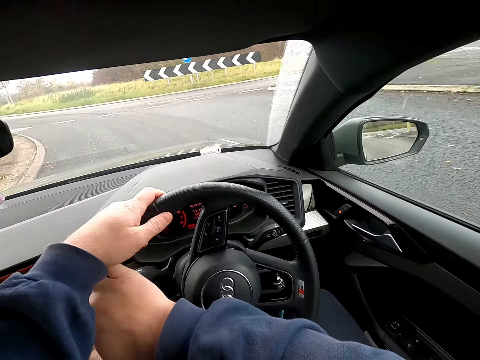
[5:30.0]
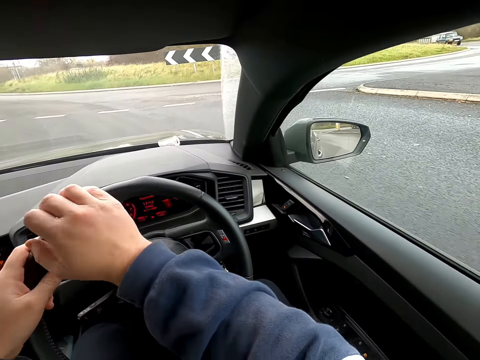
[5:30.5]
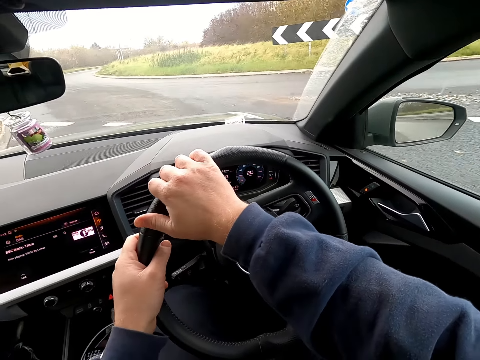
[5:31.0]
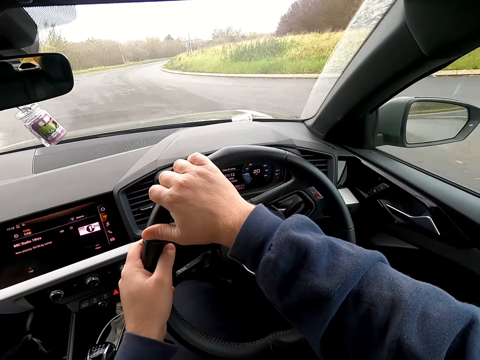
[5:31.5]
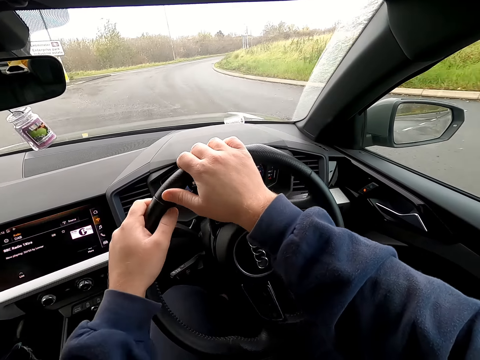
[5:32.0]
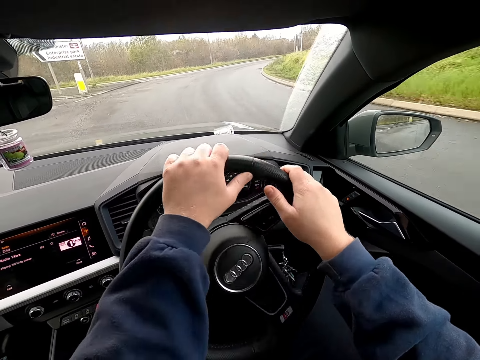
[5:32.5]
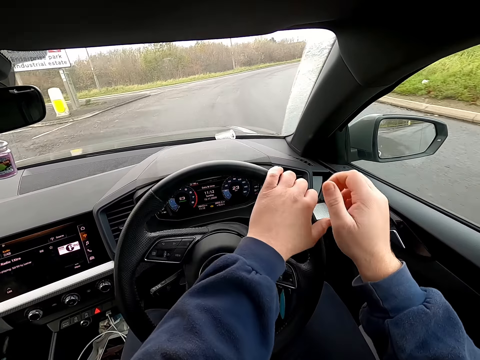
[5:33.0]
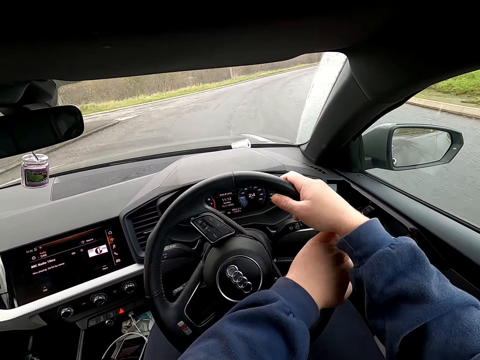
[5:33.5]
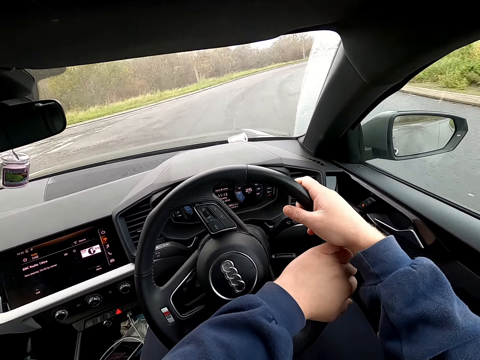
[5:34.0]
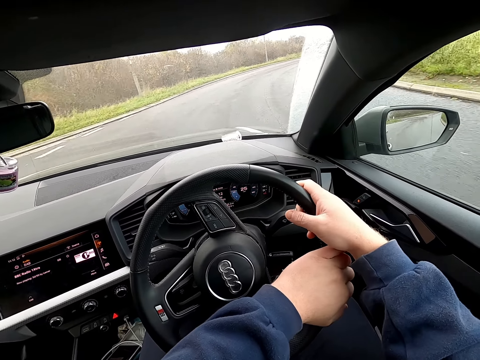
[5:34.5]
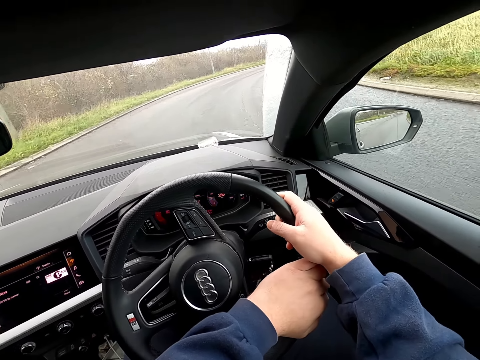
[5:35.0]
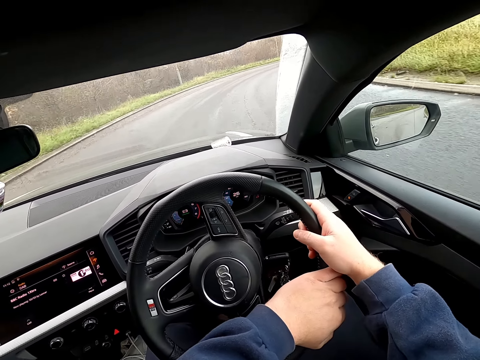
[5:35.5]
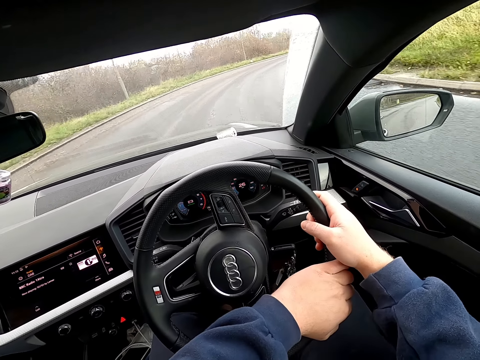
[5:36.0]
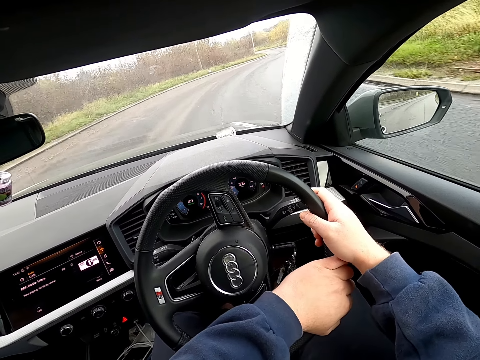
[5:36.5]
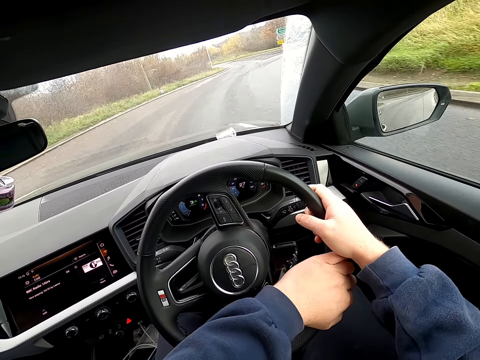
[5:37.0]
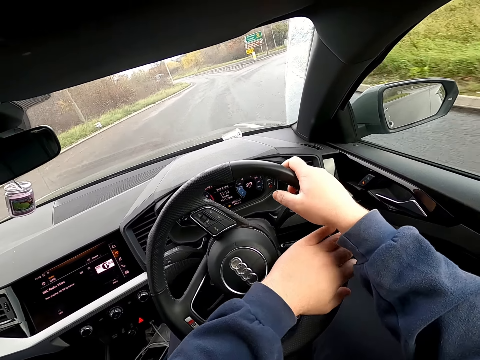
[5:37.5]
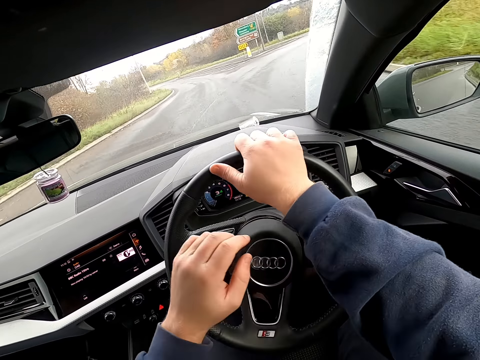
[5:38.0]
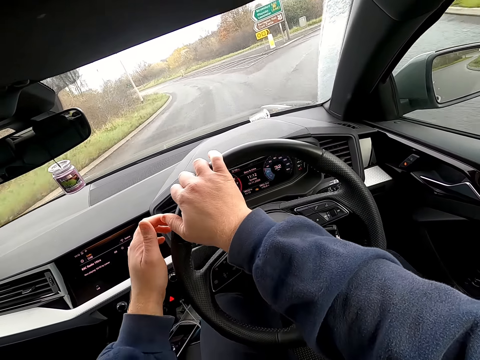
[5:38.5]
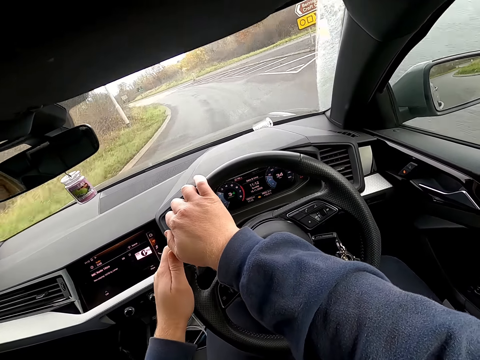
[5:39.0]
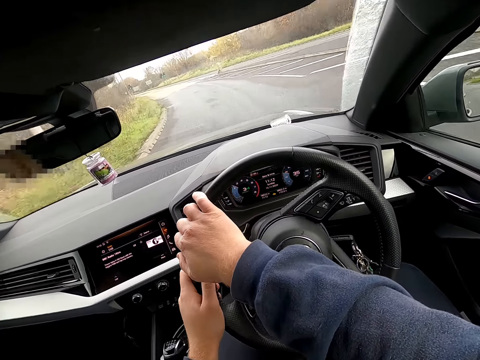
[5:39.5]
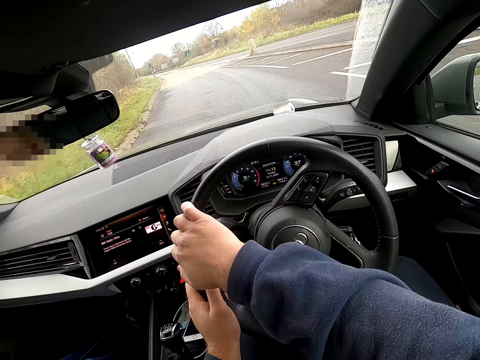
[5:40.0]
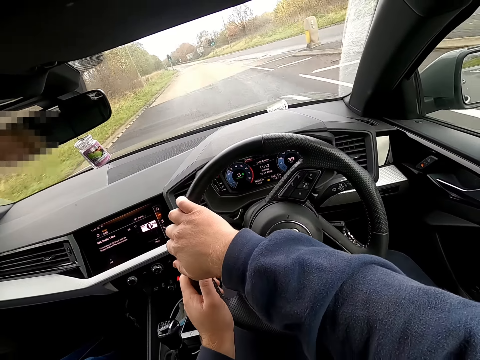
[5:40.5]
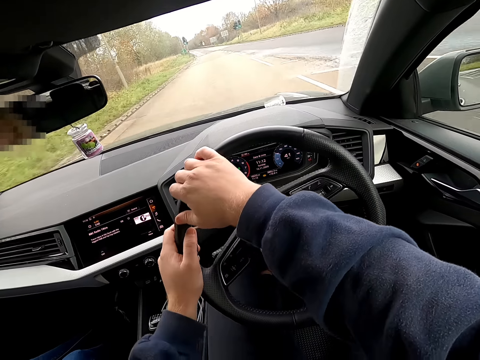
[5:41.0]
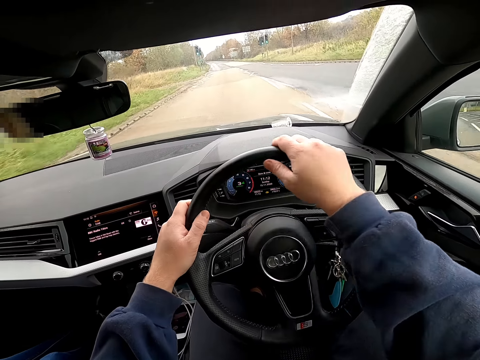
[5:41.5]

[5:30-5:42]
The camera wearer drives along the expressway in the car with both hands on the steering wheel.

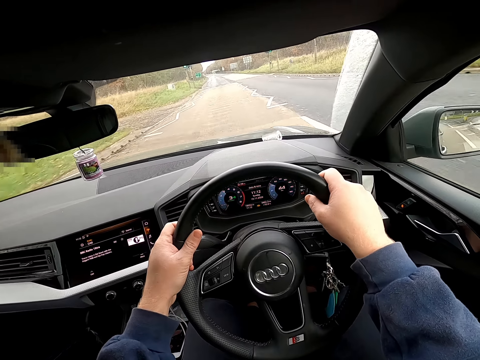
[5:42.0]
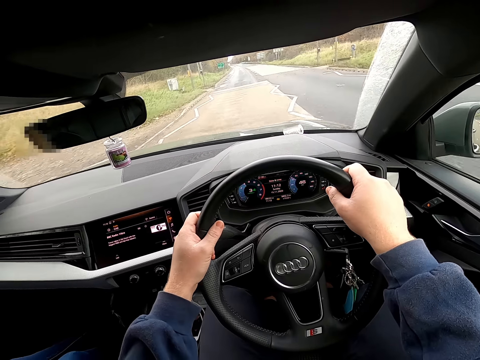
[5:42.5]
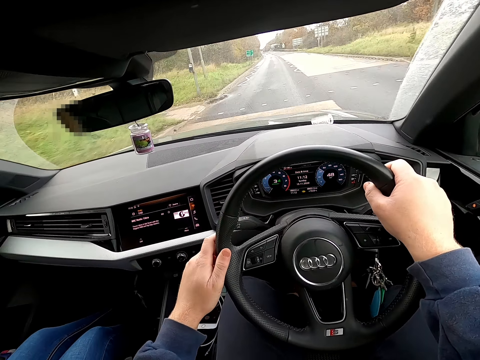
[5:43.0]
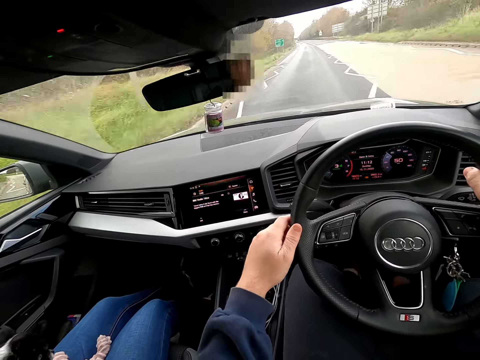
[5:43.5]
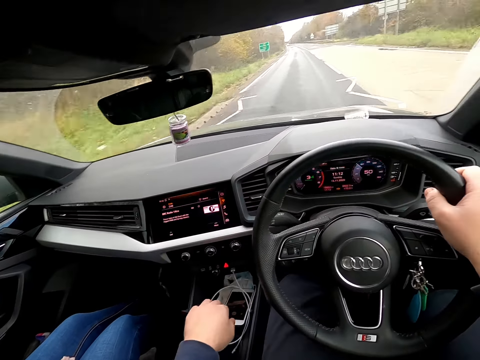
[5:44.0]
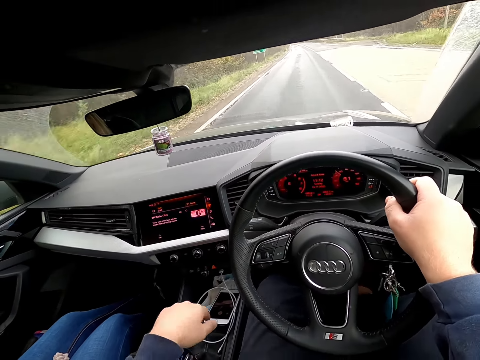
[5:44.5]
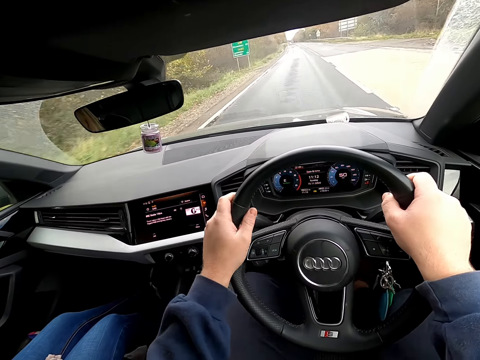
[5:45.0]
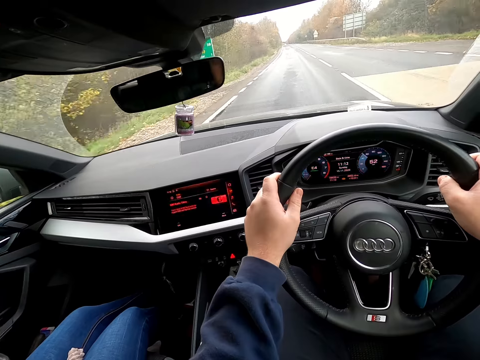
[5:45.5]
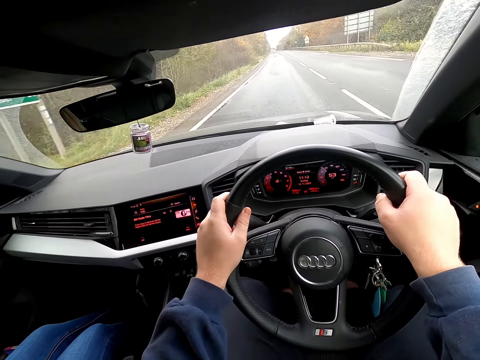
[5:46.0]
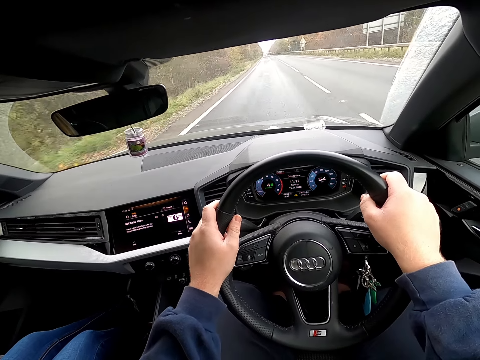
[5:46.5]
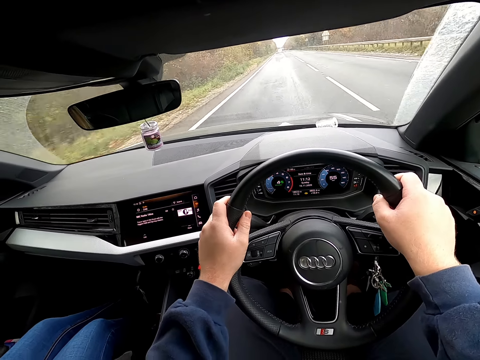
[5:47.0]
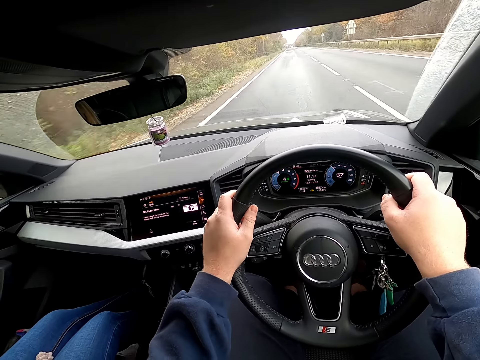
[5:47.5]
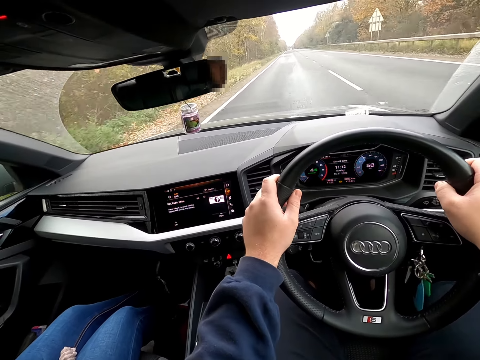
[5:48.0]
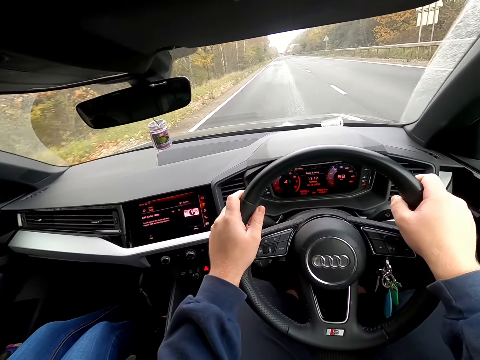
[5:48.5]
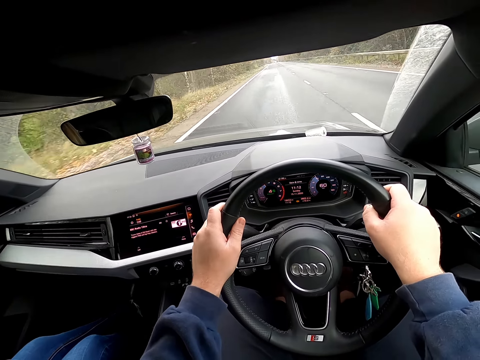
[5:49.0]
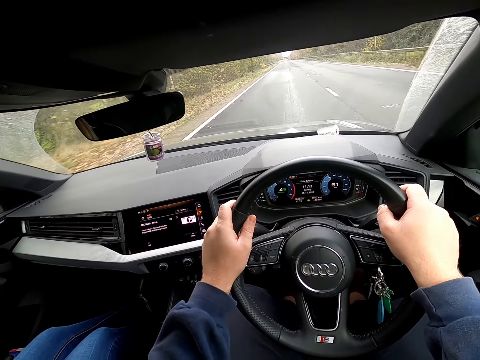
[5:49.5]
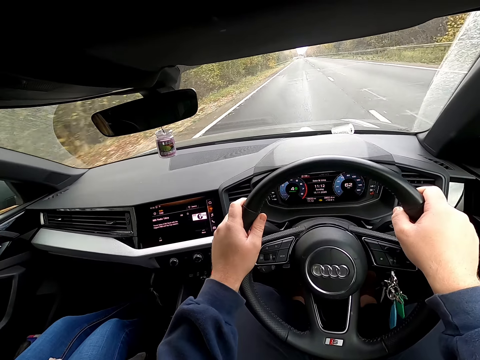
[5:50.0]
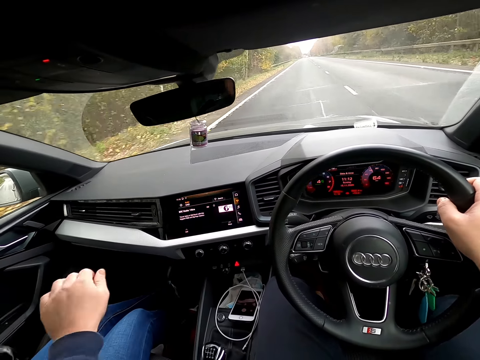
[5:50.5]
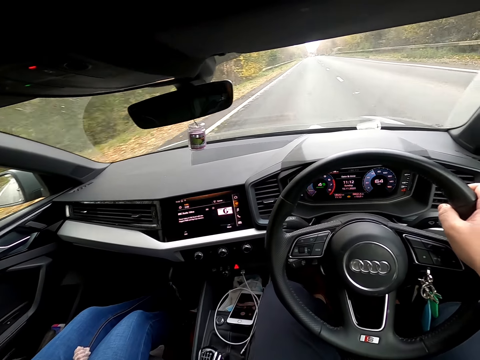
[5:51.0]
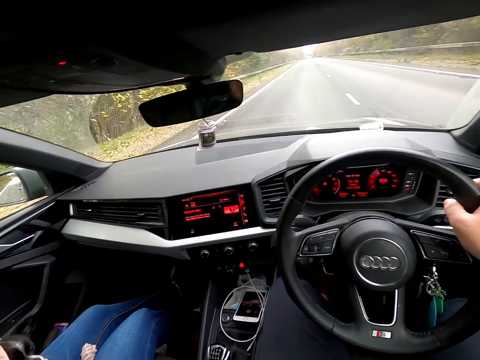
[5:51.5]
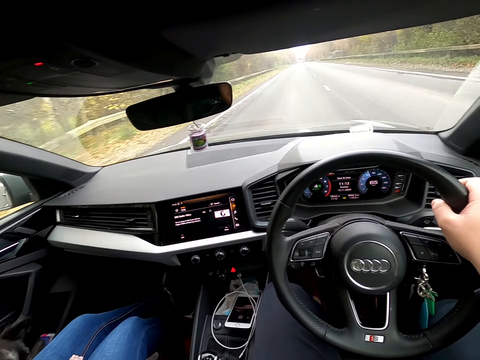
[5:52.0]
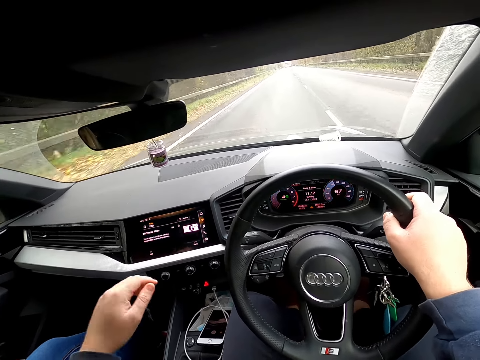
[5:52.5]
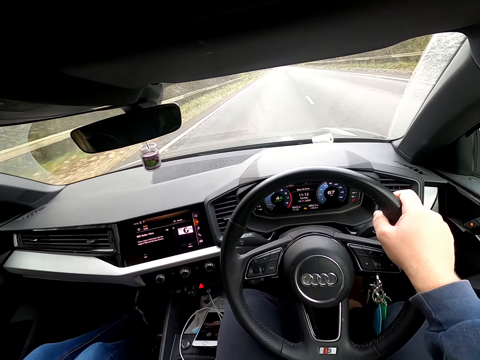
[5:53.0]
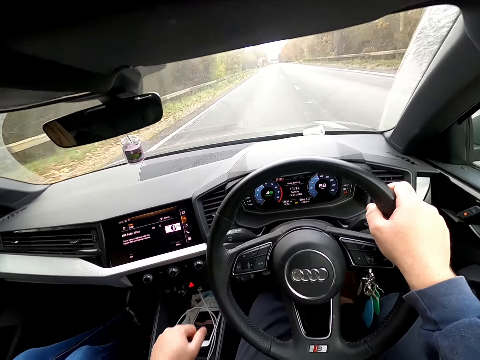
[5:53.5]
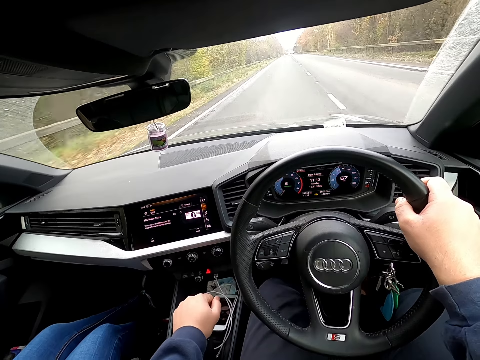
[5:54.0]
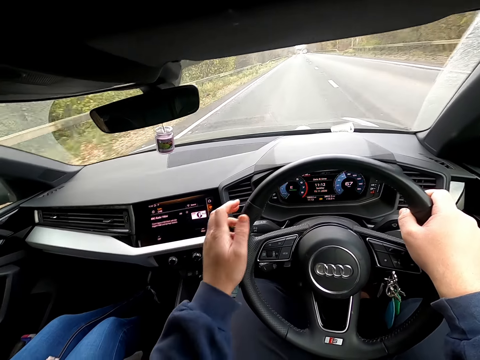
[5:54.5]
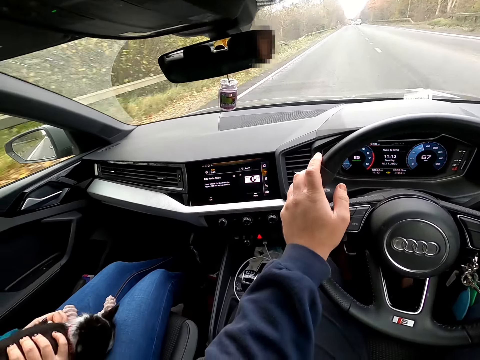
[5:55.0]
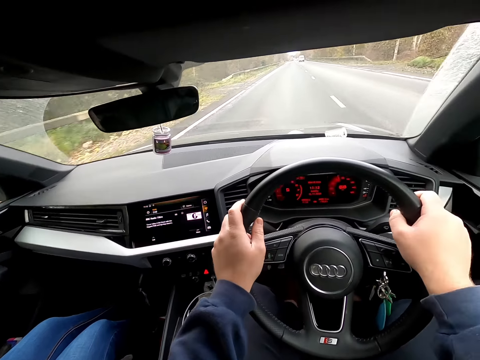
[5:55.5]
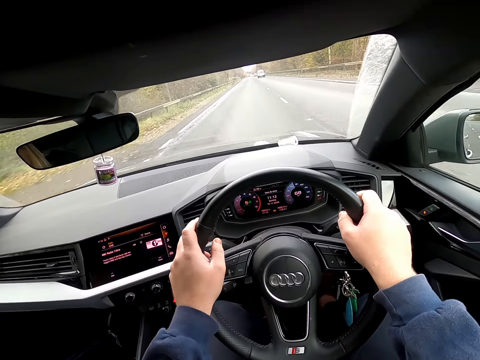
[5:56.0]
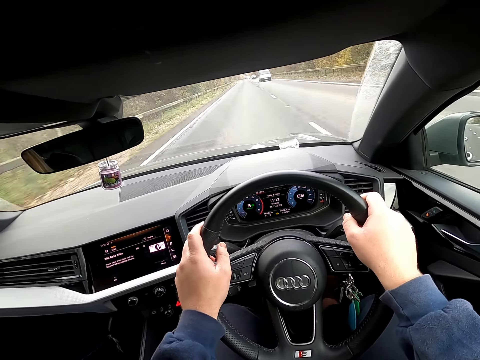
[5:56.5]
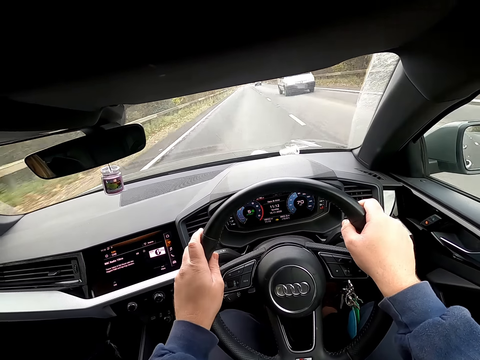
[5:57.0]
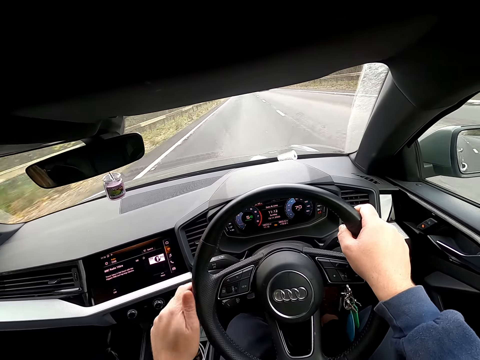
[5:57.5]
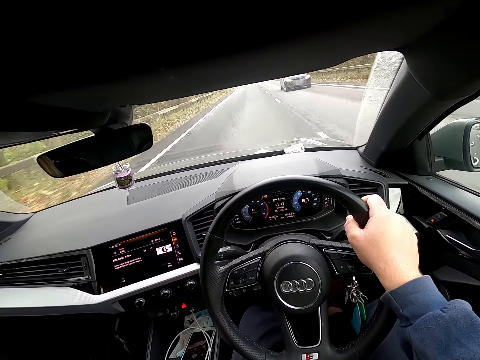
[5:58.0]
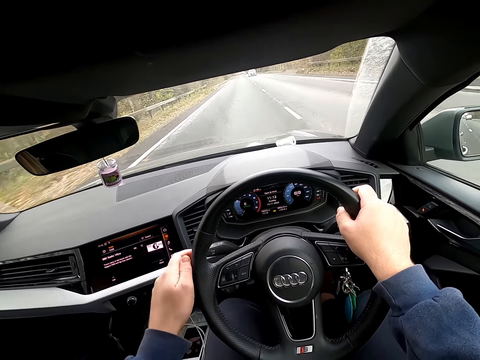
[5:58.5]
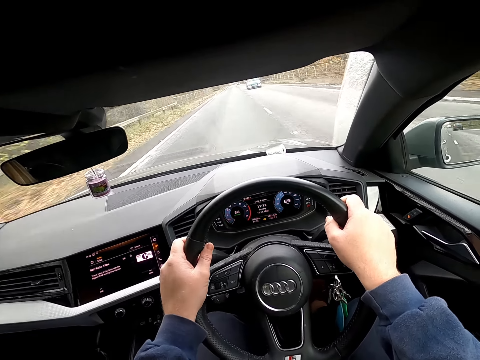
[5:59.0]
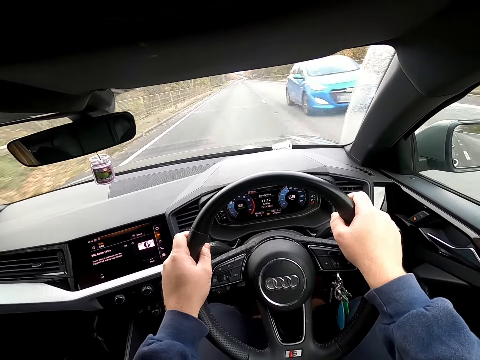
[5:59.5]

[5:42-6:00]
The camera wearer drives along the expressway in the car with his right hand on the steering wheel. He shifts the gear shift with his left hand. He drives along the expressway in the car with both hands on the steering wheel. He touches a dog with his left hand. He drives along the expressway in the car with his right hand on the steering wheel. He shifts the gear shift with his left hand. He drives along the expressway in the car with both hands on the steering wheel. He drives past a white bus. He drives along the expressway in the car with his right hand on the steering wheel. He shifts the gear shift with his left hand. He drives past a black car. He drives along the expressway in the car with both hands on the steering wheel.
